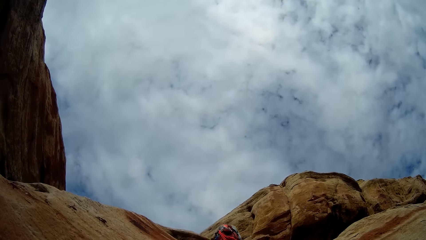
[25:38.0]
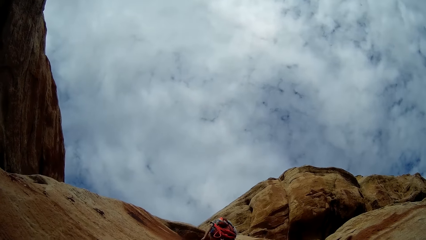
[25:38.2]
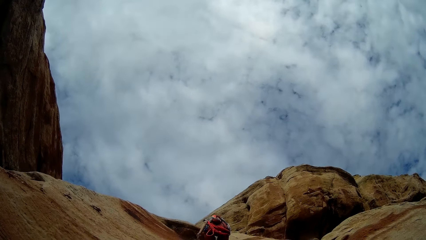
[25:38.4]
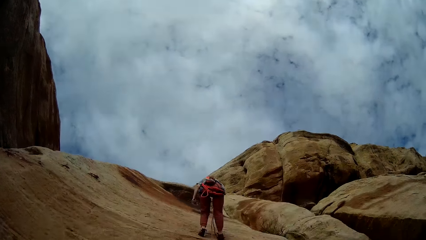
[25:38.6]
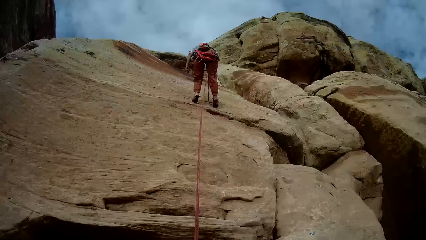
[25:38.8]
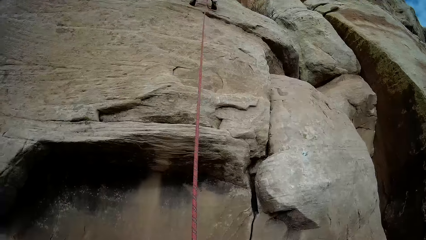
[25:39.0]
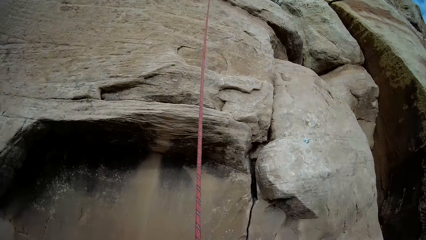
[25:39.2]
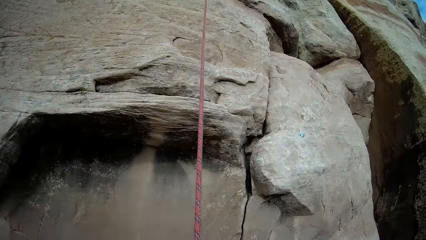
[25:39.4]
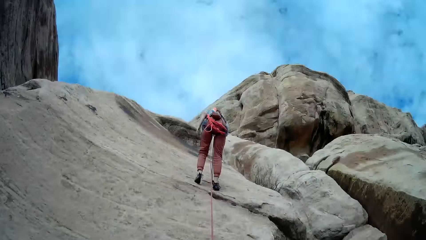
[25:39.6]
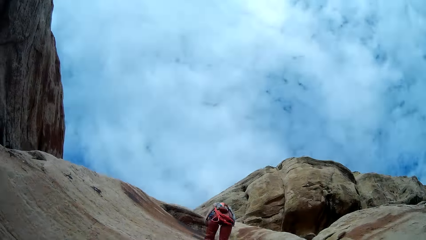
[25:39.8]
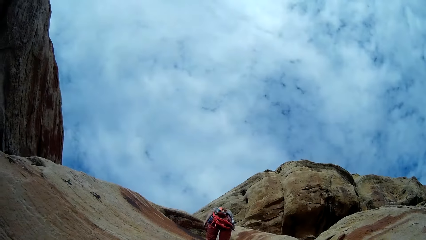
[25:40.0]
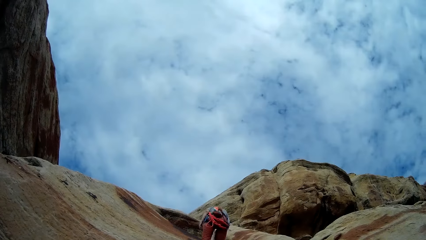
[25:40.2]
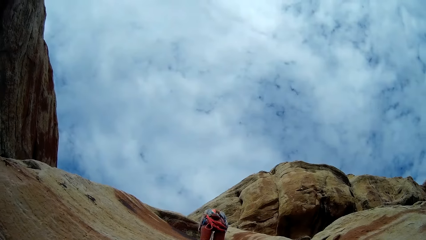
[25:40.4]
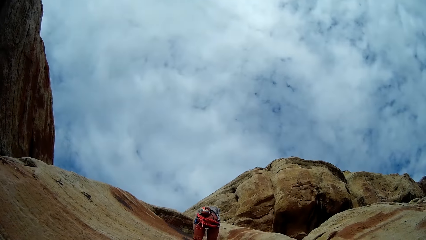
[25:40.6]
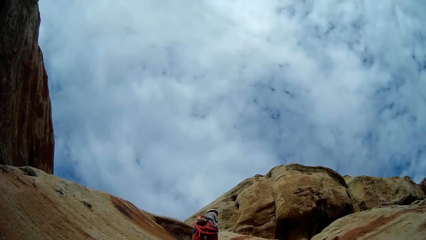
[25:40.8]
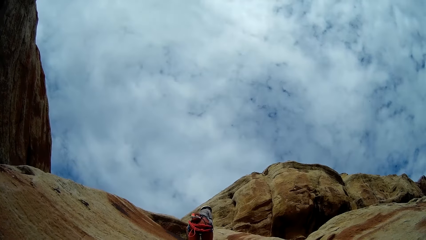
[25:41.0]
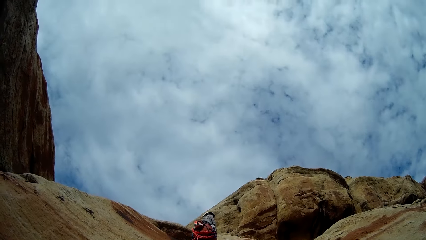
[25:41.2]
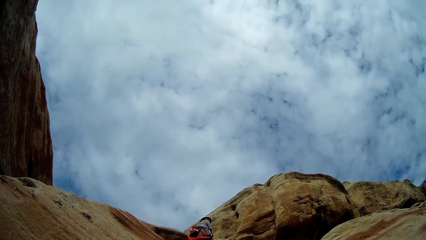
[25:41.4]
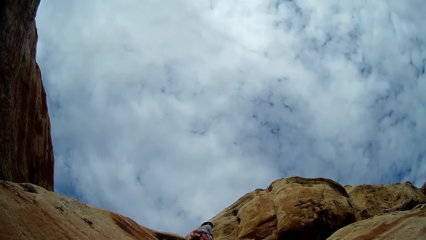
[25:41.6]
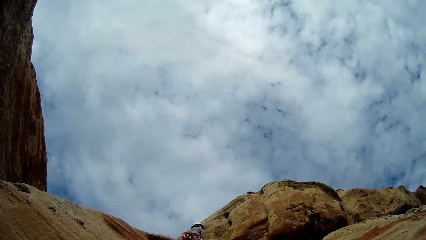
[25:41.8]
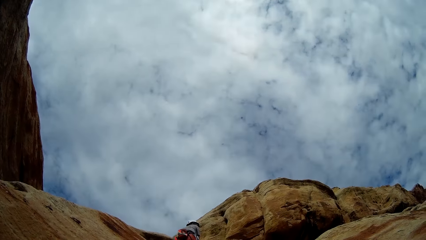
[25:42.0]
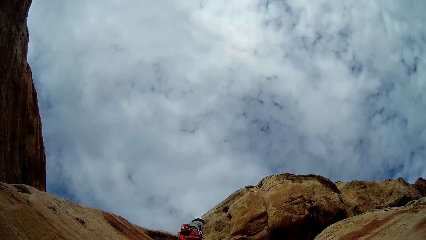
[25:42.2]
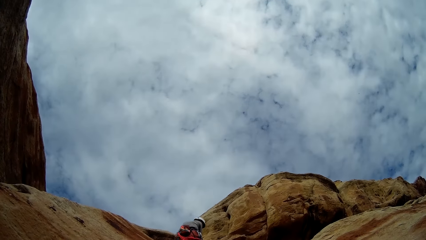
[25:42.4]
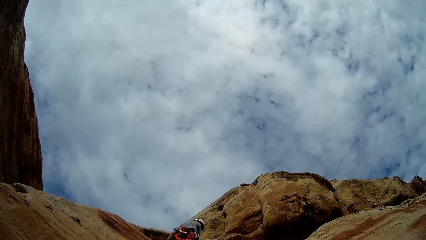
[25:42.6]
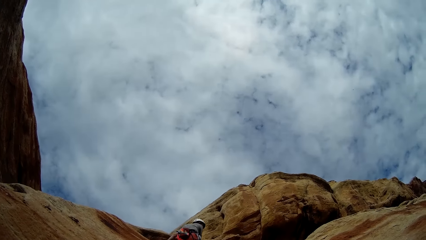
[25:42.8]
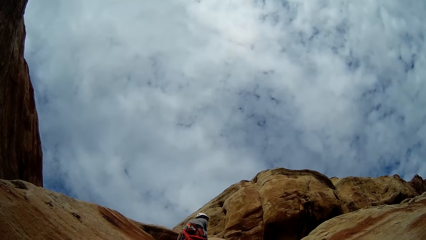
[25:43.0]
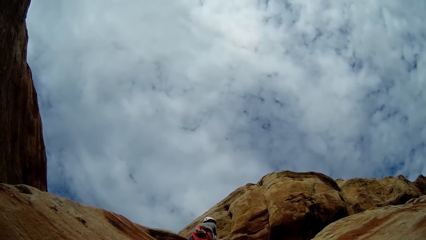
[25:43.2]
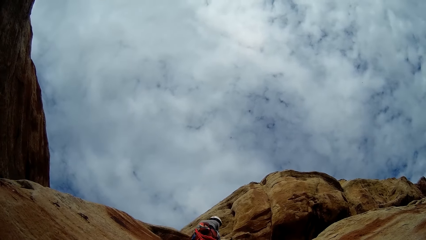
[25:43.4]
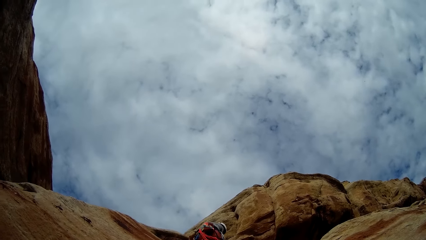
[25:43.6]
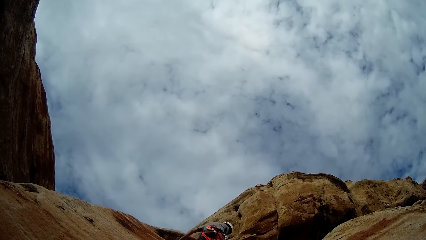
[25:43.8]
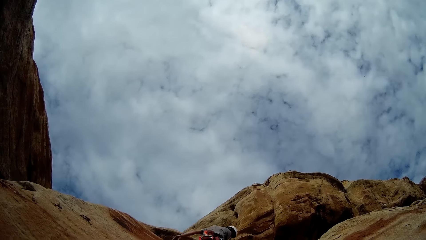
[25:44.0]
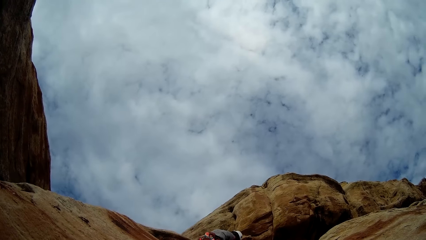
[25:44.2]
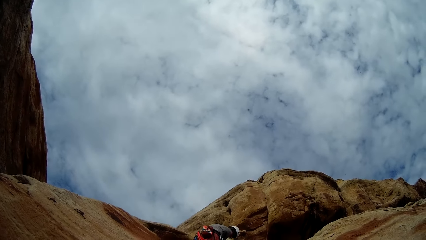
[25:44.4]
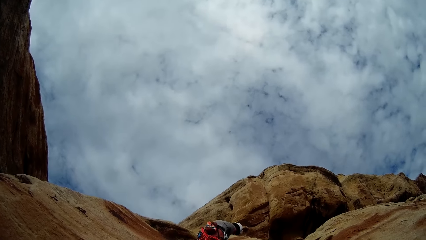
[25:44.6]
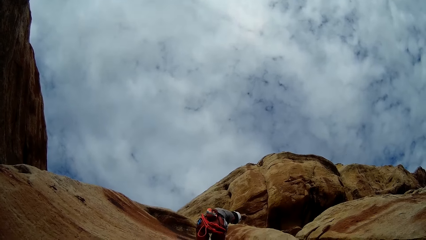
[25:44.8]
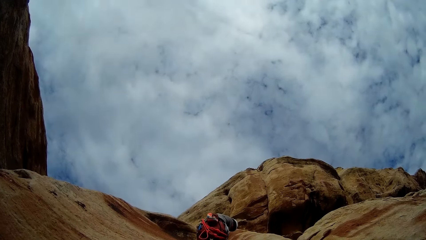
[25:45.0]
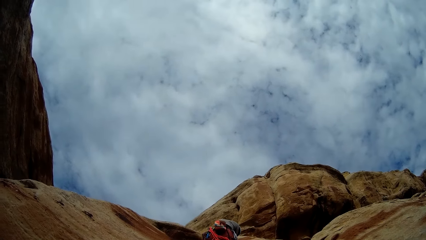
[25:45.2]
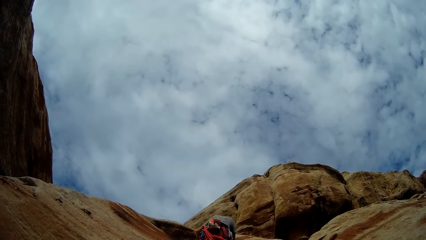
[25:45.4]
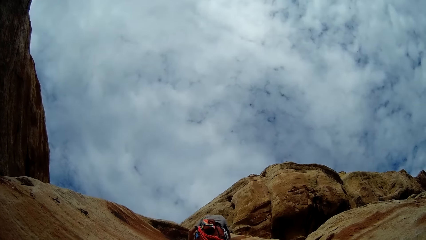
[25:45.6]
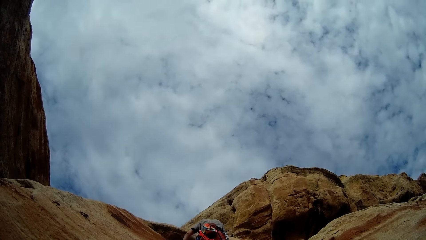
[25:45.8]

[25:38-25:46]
The camera wearer holds onto the rope. The person moves down the hill.

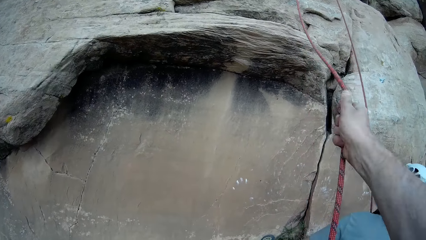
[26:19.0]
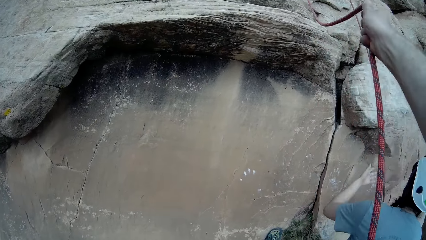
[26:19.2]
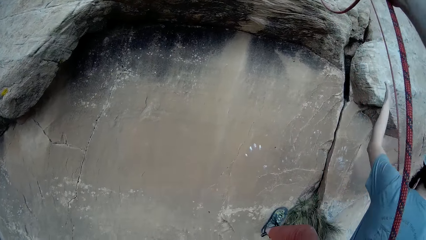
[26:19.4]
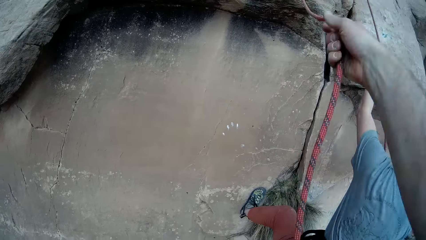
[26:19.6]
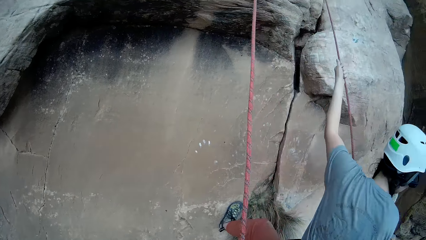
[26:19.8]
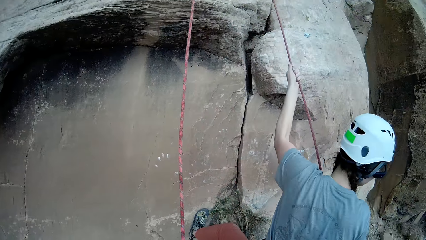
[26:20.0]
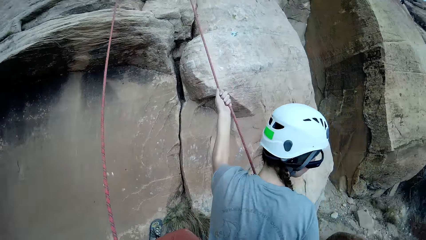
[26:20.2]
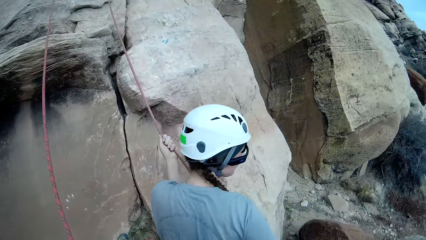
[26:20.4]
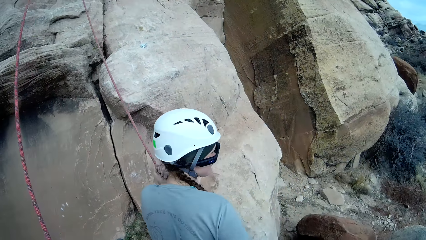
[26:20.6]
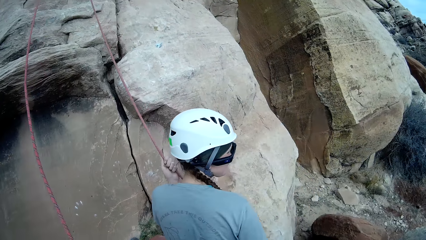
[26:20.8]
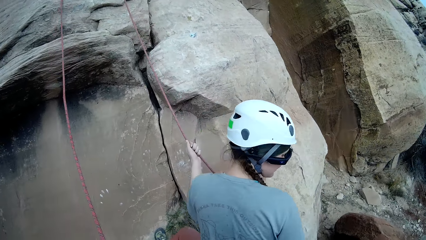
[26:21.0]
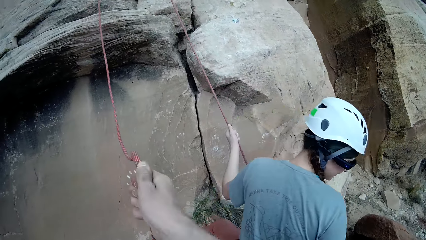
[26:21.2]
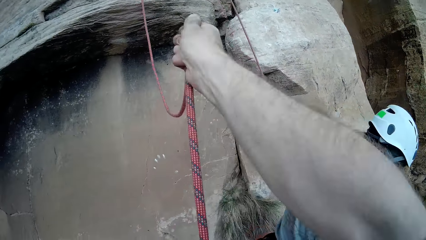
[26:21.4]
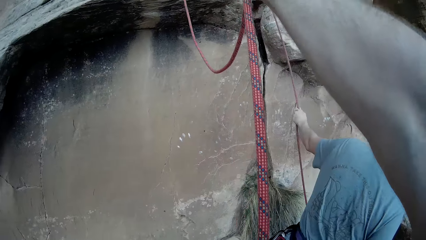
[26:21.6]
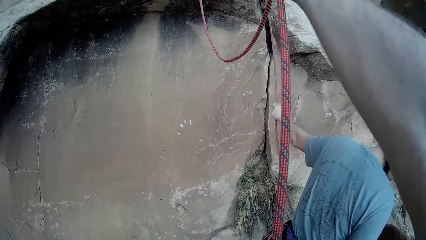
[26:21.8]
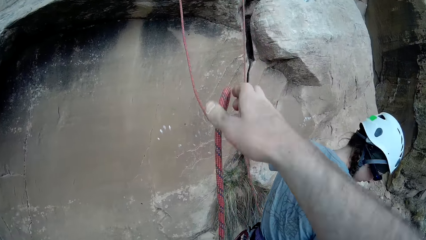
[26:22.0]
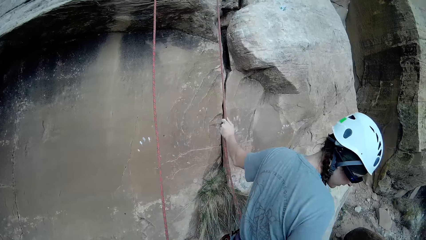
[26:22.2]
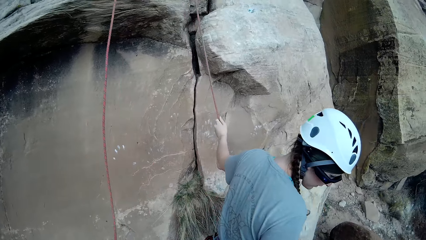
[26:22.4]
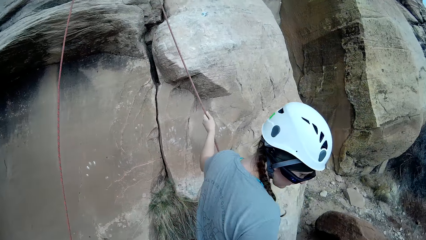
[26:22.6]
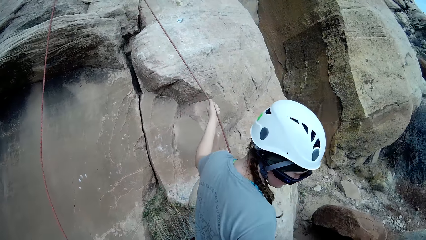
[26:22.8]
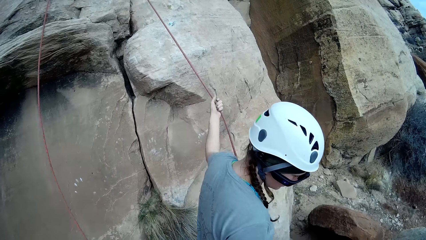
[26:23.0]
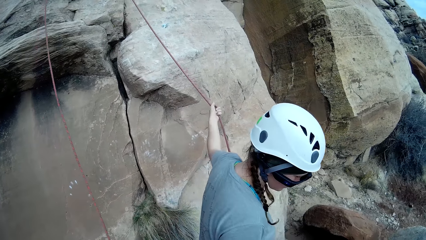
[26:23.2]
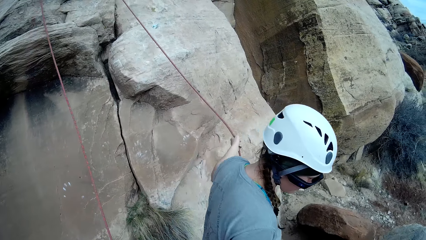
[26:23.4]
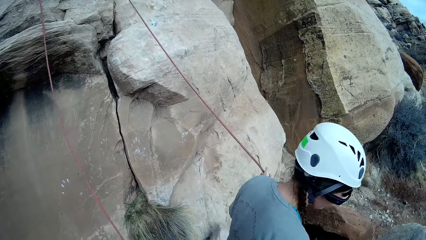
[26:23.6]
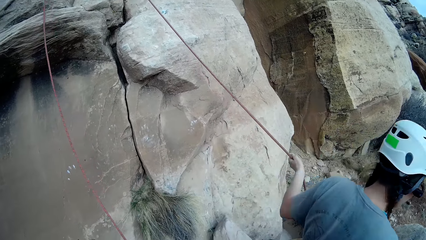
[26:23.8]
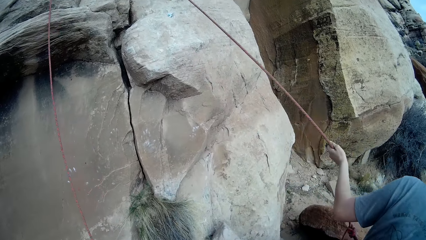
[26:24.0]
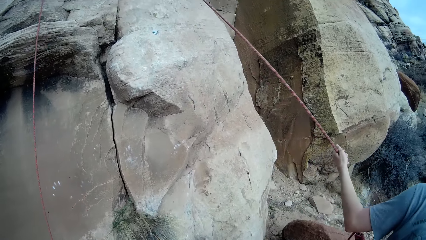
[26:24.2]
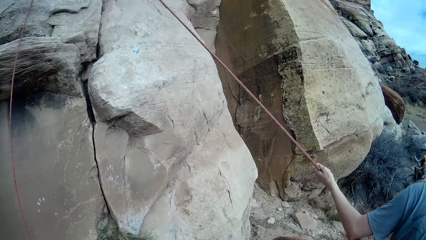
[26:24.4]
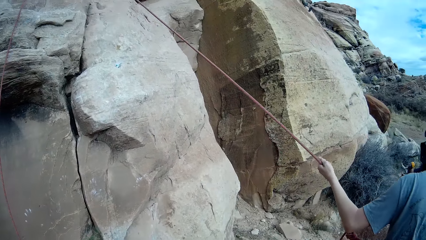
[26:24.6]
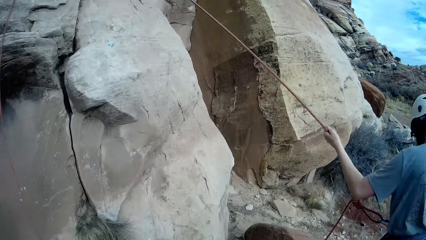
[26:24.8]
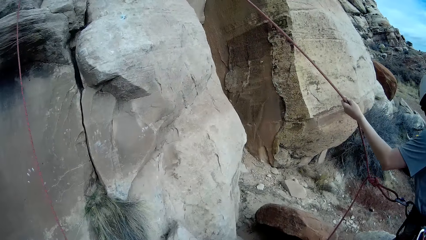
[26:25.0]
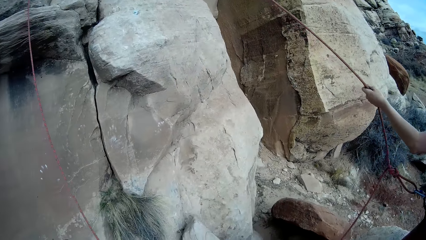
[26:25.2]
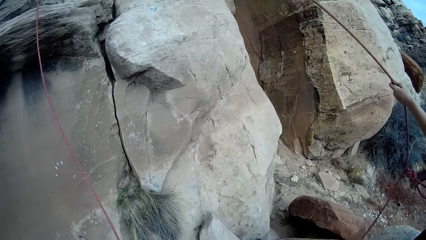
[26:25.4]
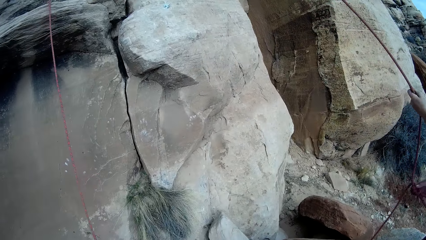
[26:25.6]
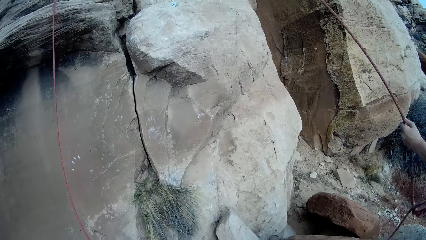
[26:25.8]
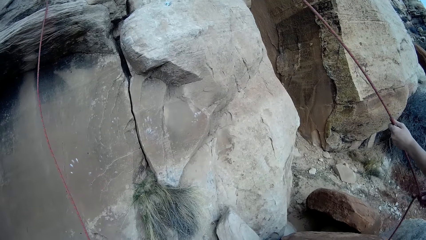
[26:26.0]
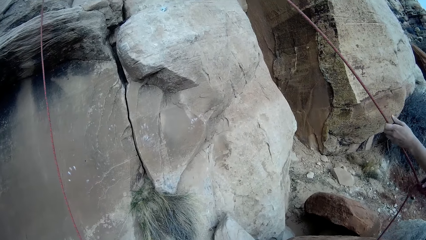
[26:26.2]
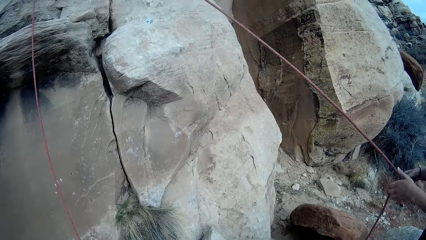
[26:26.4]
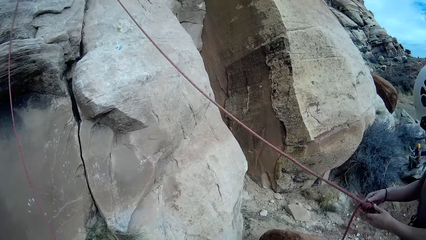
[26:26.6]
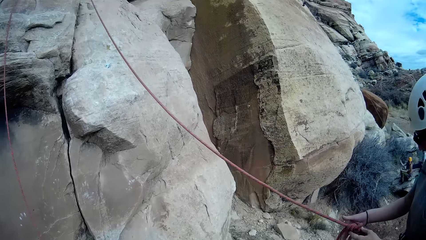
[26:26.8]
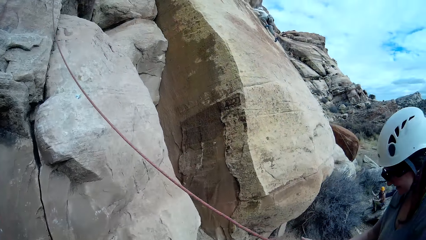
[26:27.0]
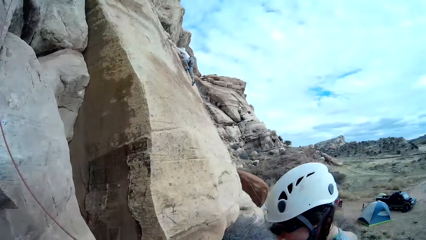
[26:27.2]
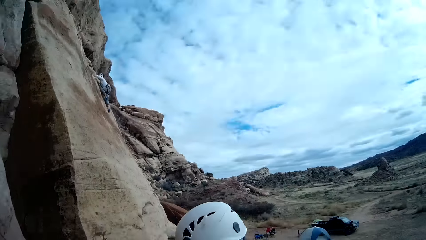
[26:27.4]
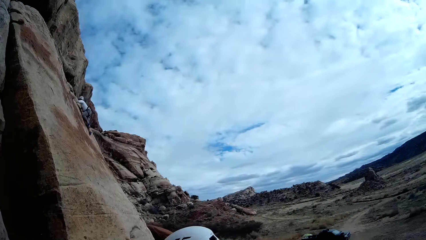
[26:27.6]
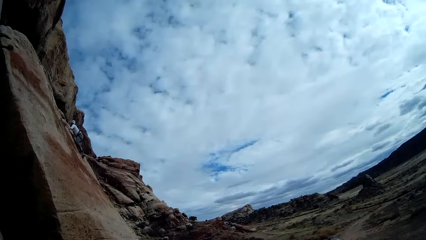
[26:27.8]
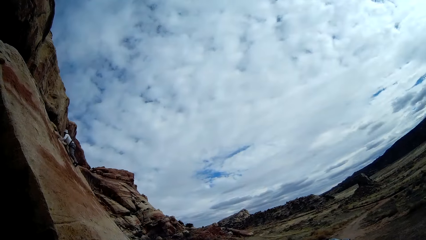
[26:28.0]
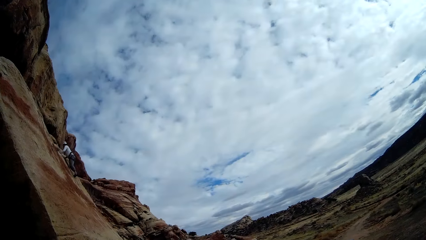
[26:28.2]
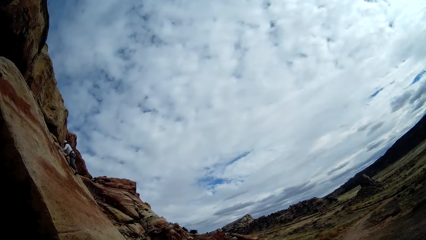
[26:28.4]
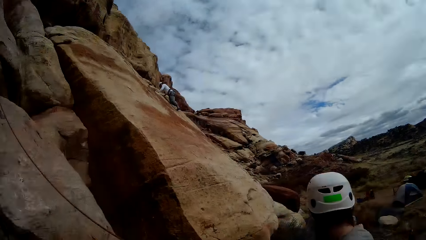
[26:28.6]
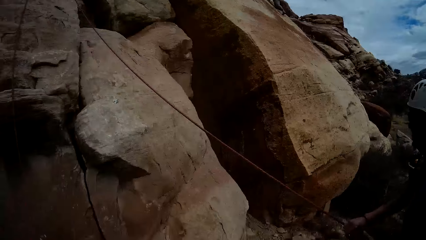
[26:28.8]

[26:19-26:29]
The camera wearer adjusts the first rope. They hold on to the rope. A person holds on to the rope. The camera wearer moves a hand on the rope. The person moves around the hill. Another person rests on the hill.
